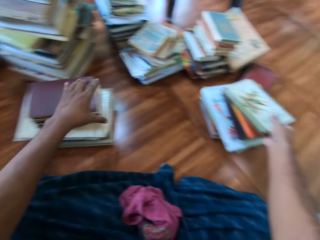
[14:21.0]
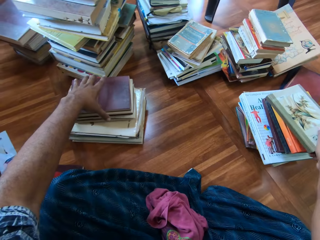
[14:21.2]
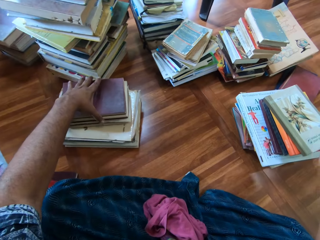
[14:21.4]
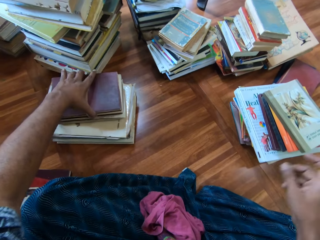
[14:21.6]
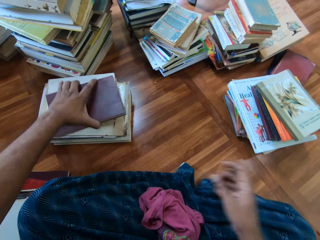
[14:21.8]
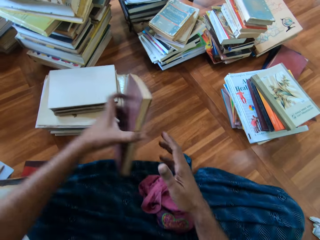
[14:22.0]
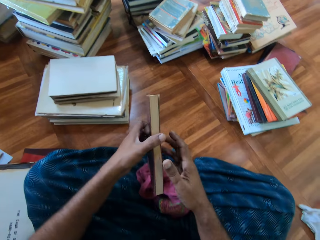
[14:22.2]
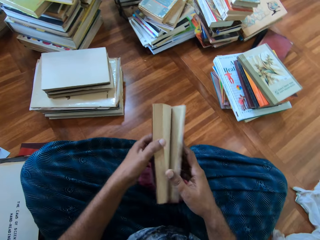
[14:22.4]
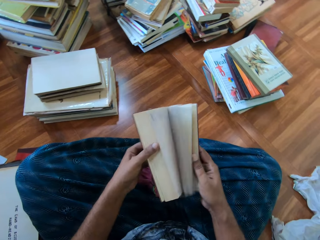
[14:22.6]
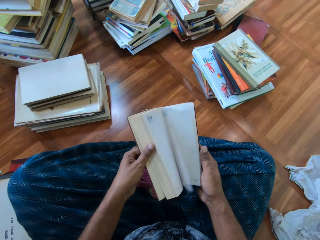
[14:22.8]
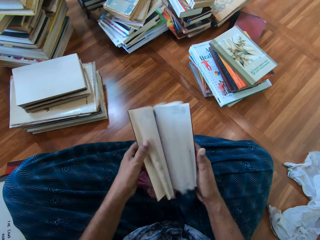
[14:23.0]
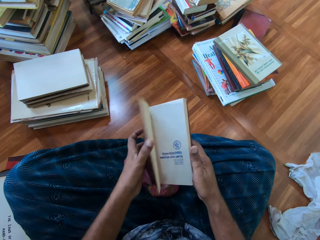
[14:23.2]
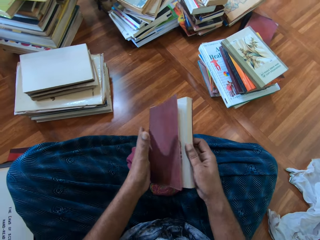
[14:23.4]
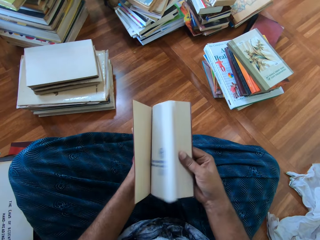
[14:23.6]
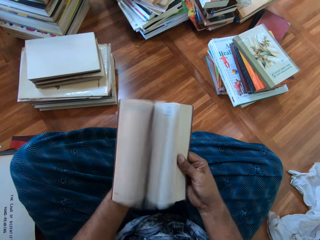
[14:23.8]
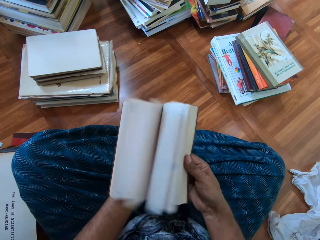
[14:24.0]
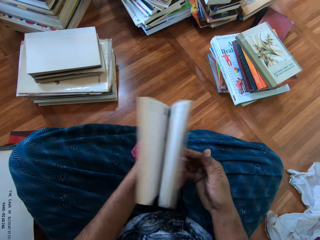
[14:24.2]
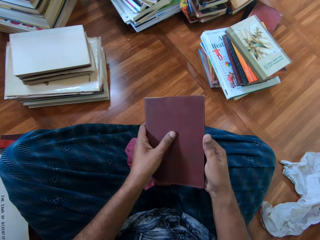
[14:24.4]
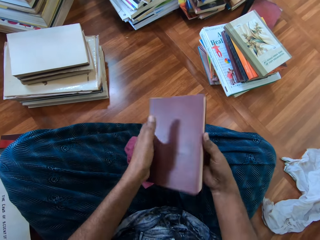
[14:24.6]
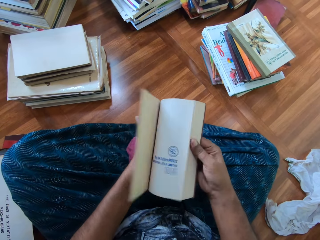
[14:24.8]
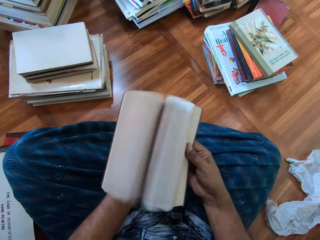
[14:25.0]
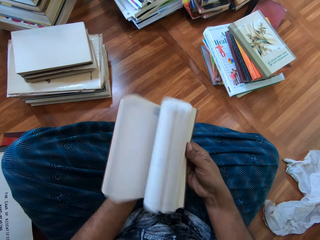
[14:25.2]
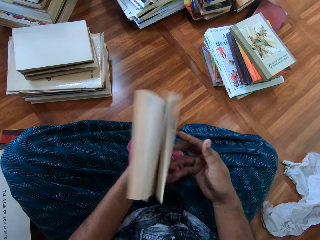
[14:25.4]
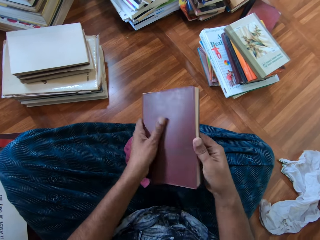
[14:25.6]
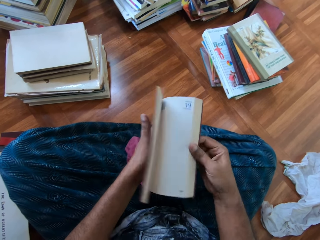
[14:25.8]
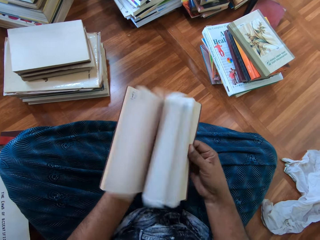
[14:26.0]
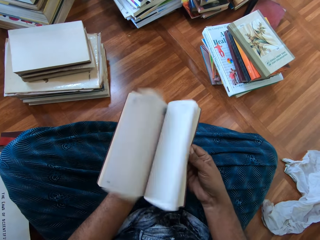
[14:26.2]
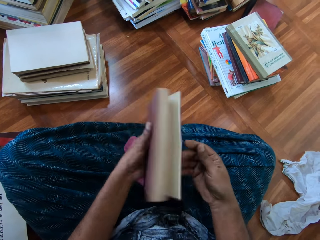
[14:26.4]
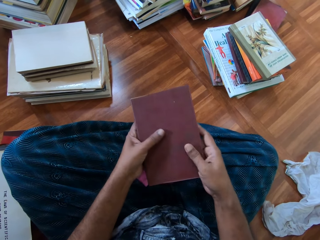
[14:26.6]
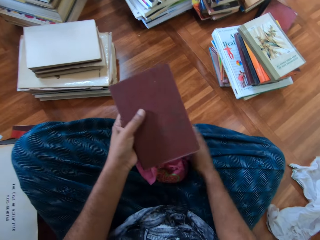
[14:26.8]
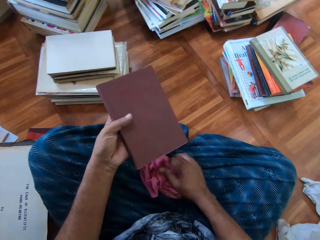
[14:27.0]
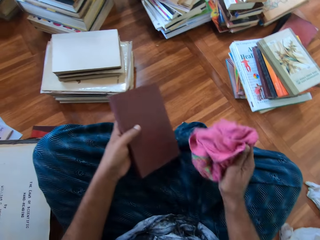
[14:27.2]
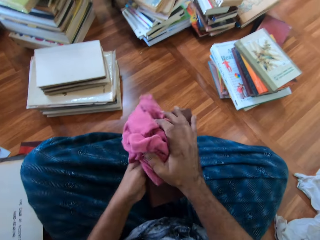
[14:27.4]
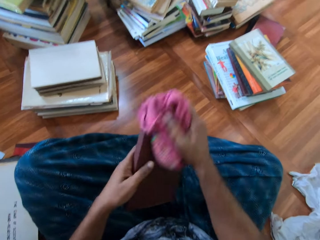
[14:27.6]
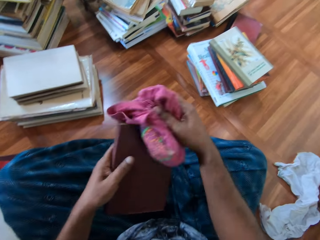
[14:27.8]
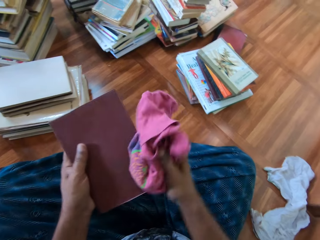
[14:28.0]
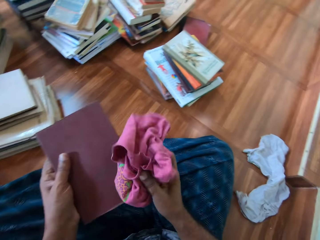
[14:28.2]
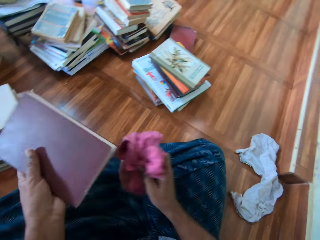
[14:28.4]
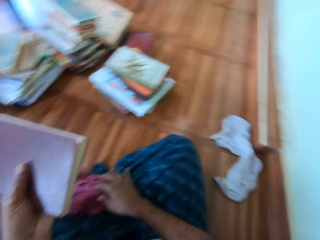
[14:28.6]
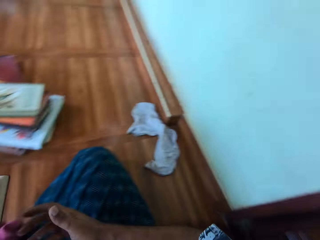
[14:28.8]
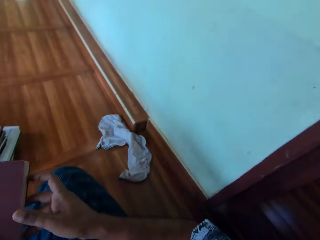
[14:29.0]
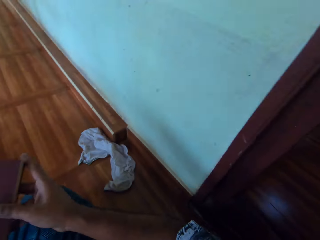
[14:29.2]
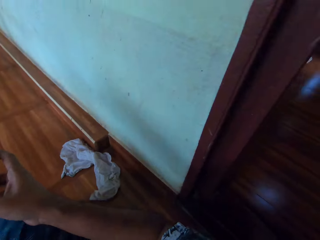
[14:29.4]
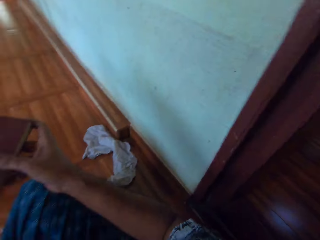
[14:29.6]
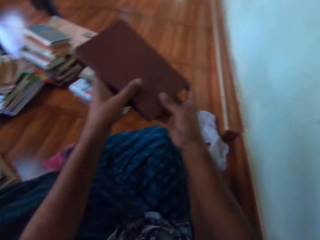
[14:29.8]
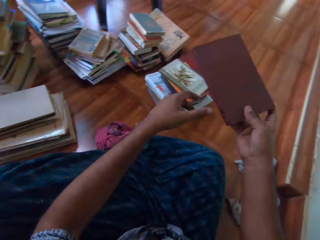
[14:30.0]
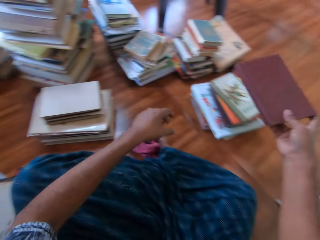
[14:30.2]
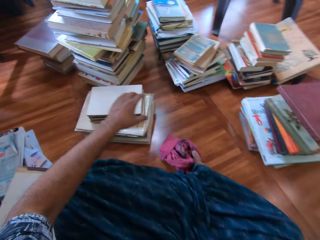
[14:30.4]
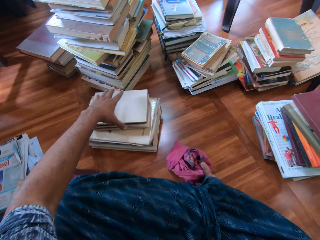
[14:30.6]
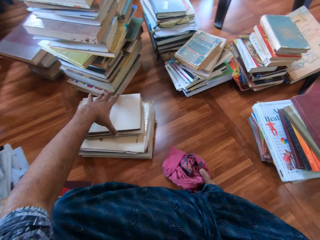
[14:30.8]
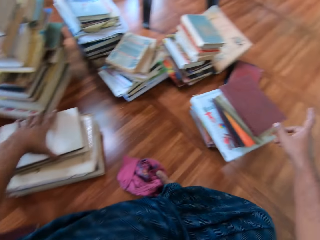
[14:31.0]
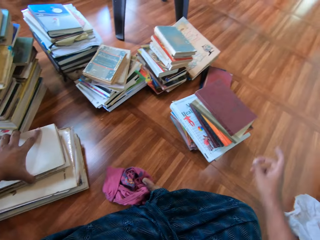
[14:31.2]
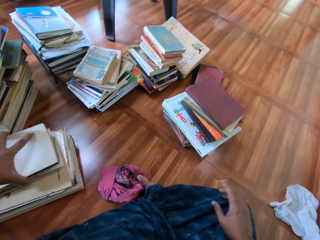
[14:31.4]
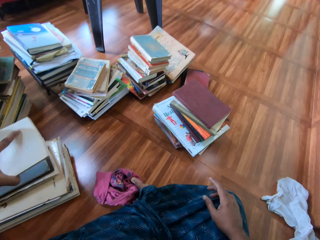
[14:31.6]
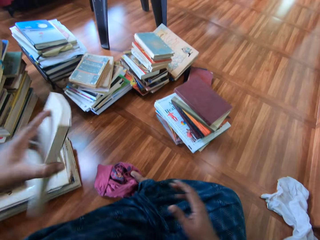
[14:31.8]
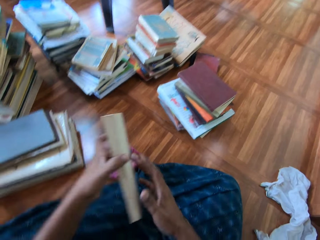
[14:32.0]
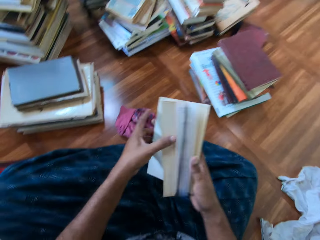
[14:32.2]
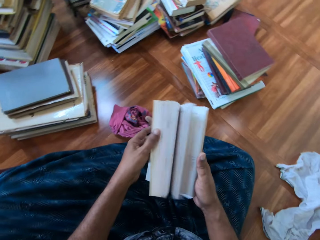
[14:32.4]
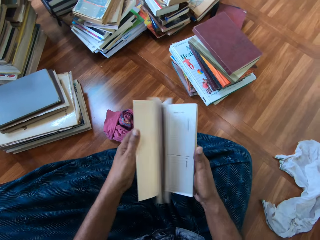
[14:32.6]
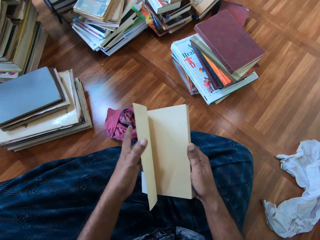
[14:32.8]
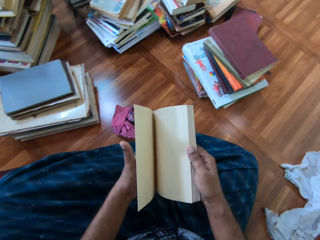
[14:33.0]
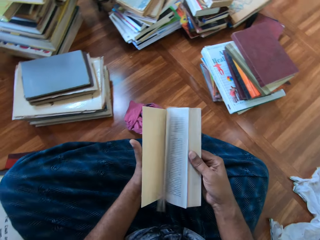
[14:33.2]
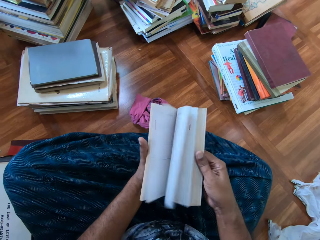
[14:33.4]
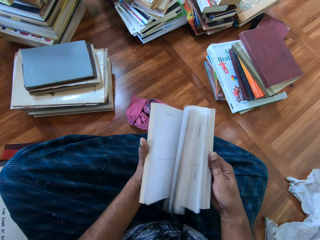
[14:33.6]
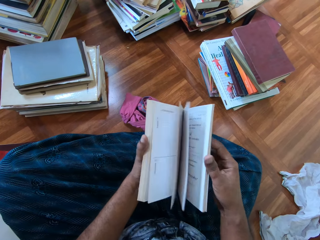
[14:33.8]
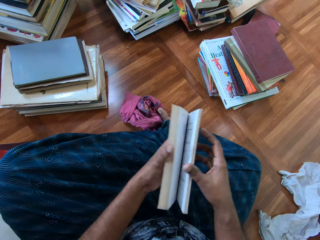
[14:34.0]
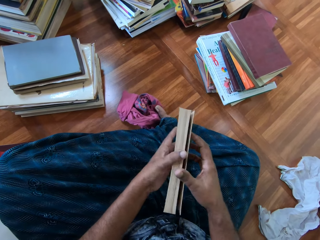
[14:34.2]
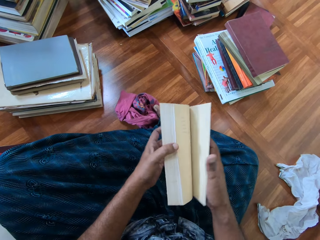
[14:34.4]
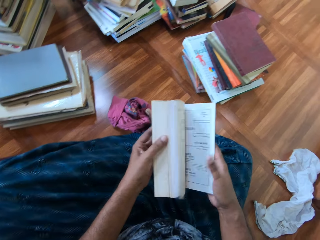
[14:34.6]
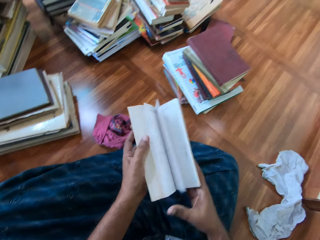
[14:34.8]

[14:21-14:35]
The camera wearer drops the book on the book on the floor with his right hand. He picks up a book from the pile of books with his left hand. He flips the book with both hands. He picks up the rag on his lap with his right hand. He cleans the book with the rag in his right hand. He drops the rag on his lap with his right hand. He switches the book to the other hand. He drops the book on the book on the floor with his right hand. He picks up a book from the pile of books with his left hand. He flips through the book with both hands.

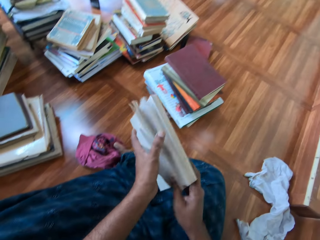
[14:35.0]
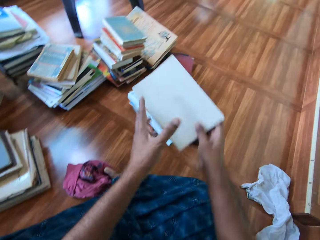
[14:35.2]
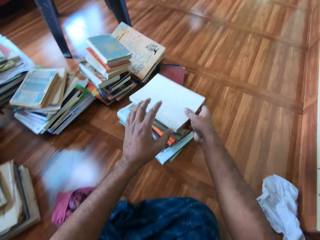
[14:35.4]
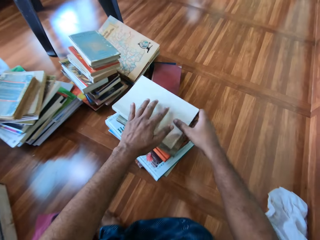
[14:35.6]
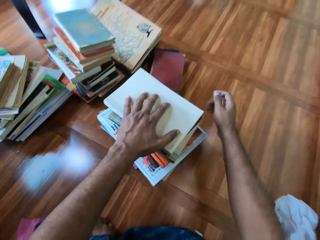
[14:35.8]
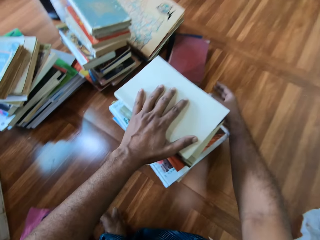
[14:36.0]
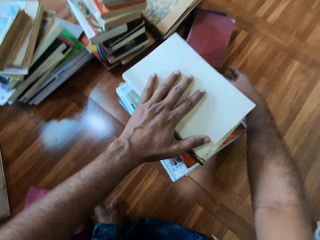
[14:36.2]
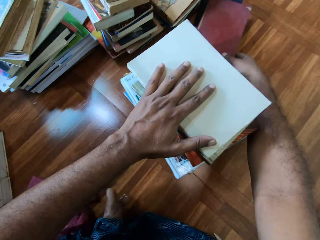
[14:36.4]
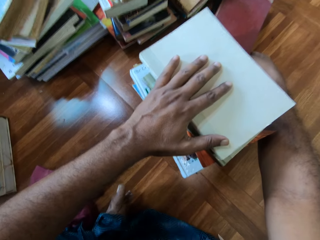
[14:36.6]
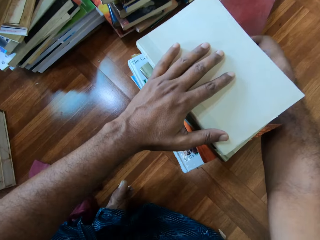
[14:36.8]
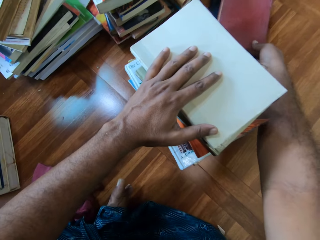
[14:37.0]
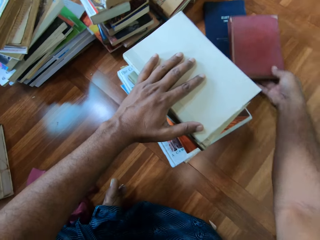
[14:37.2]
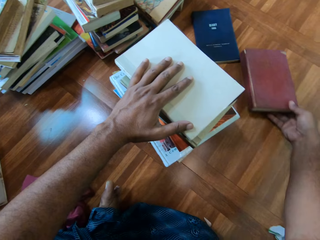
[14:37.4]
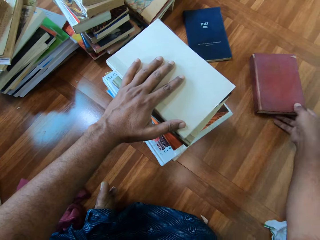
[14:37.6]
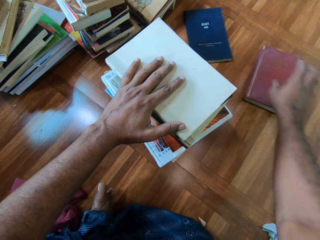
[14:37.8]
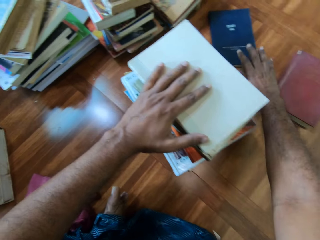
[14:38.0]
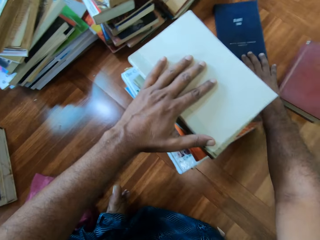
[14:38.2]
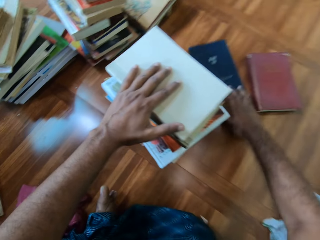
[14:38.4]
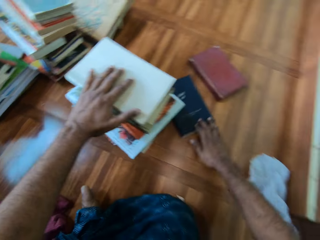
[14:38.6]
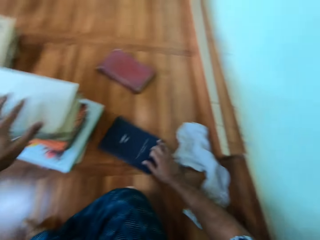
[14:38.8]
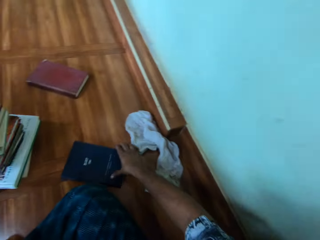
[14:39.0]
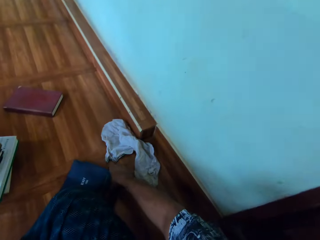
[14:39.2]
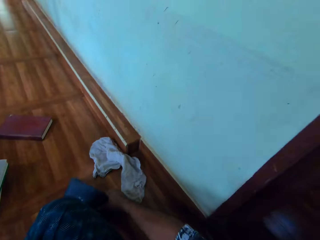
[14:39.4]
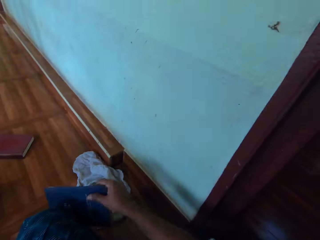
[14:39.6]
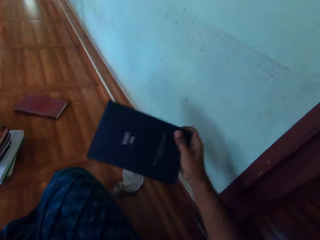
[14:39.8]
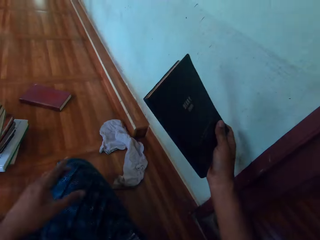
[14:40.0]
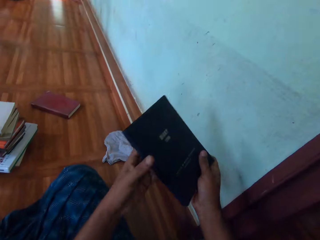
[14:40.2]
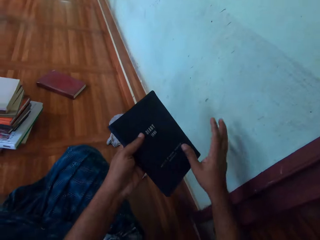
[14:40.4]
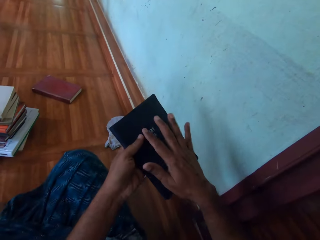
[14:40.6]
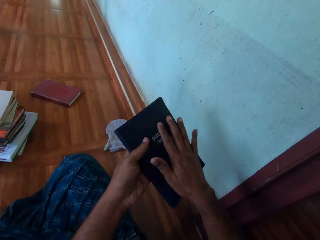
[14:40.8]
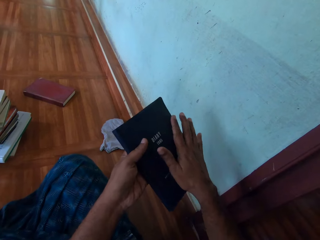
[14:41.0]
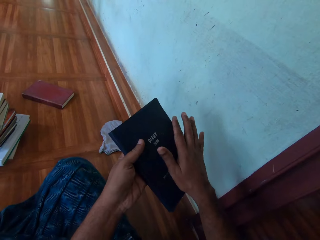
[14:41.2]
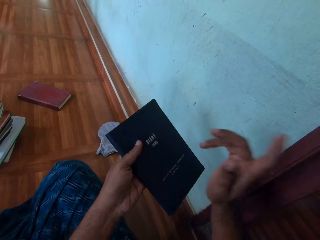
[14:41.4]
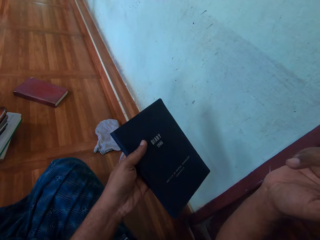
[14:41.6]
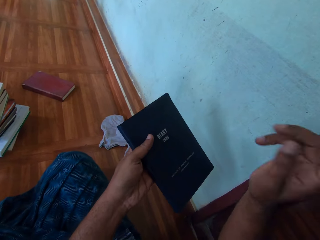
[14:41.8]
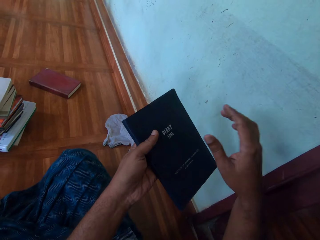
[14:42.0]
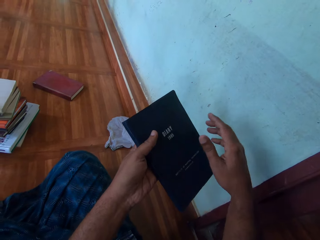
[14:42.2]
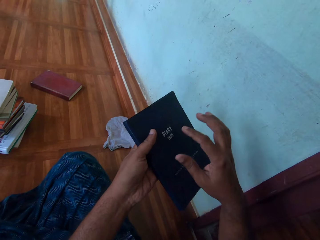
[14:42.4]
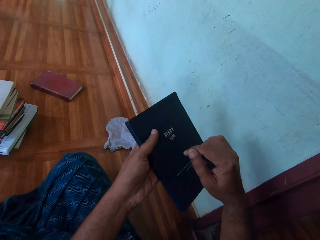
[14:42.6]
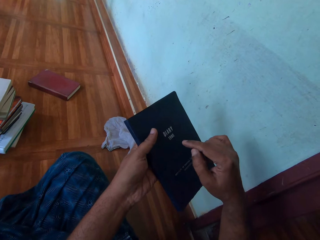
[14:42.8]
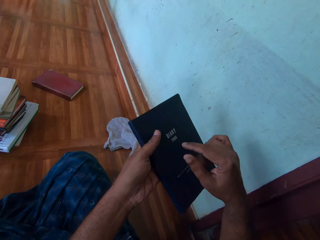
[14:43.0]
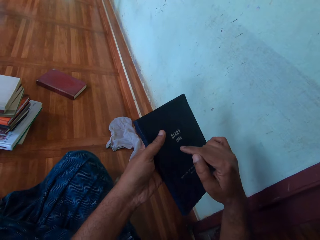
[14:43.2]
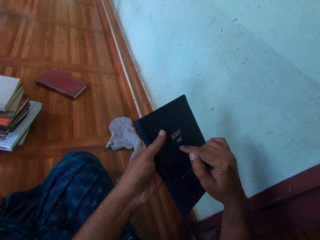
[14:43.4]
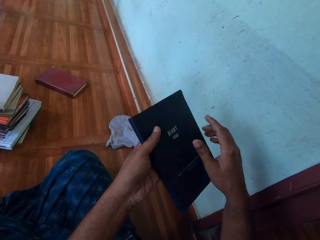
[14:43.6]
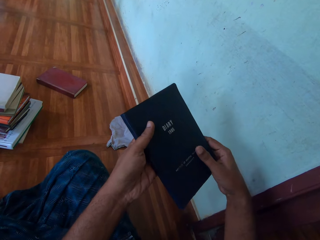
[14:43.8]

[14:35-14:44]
The camera wearer drops the book on the book on the floor with his right hand. He holds the pile of books on the floor with his left hand. He picks up a book. He drops the book on the floor with his right hand. He drags the book on the floor with his right hand. He picks up the book on the floor with his right hand. He holds the book with his left hand. He switches the book to the other hand. He clears the book with his hand. He touches the book with his right hand. He pulls his hand off the book.
